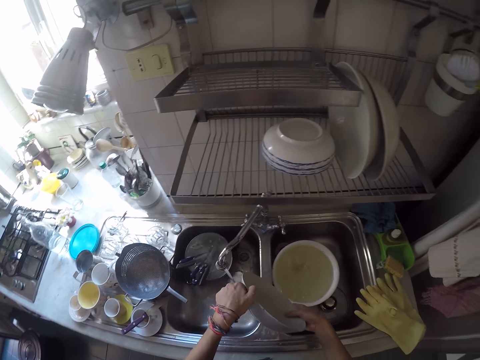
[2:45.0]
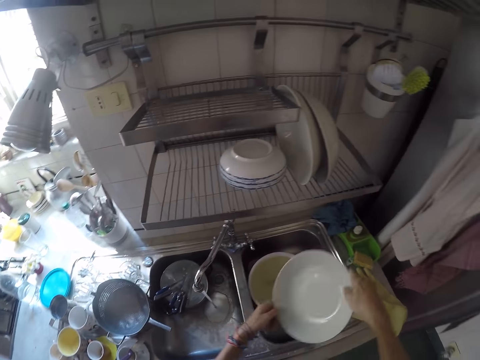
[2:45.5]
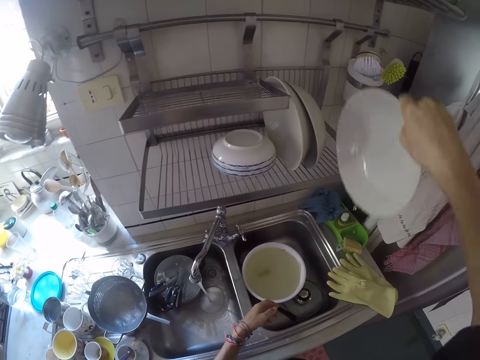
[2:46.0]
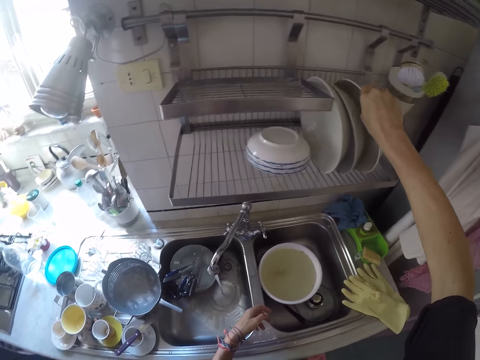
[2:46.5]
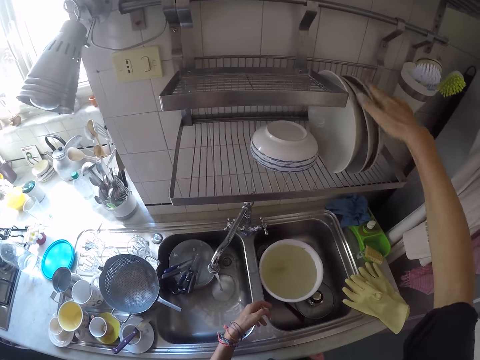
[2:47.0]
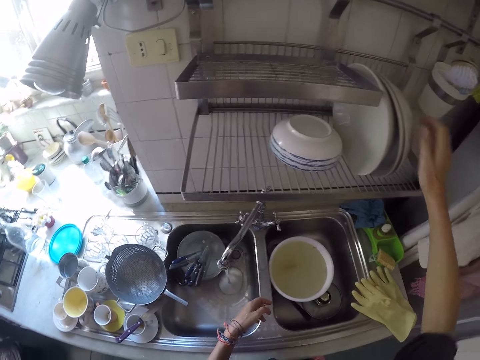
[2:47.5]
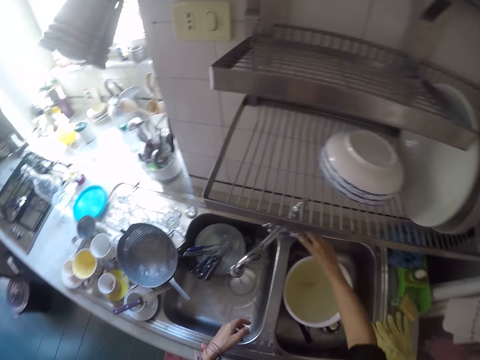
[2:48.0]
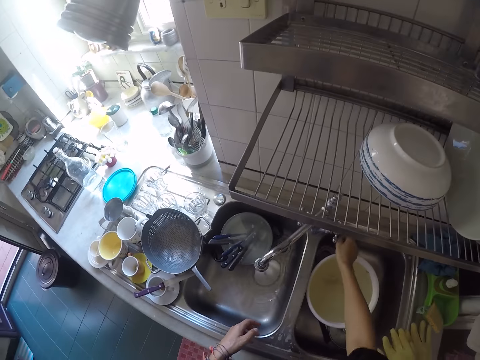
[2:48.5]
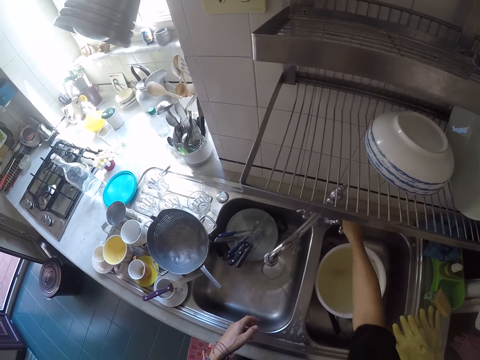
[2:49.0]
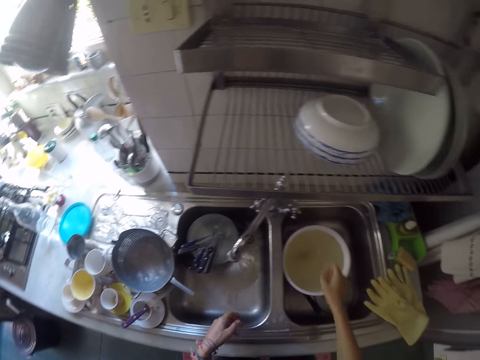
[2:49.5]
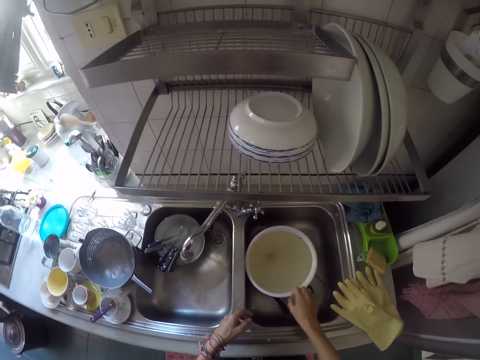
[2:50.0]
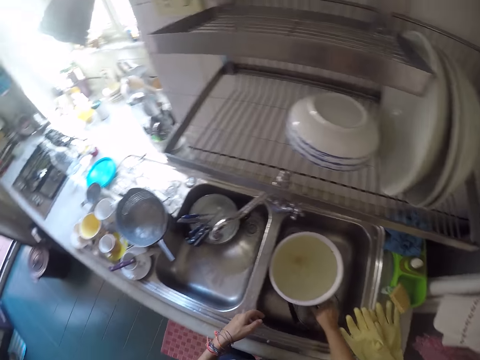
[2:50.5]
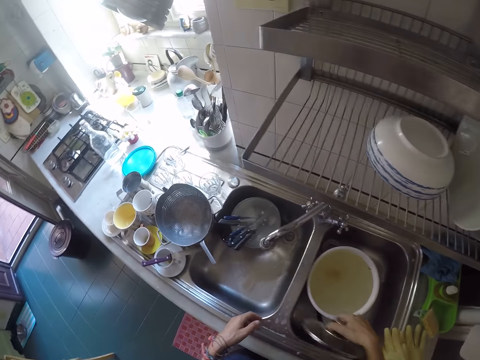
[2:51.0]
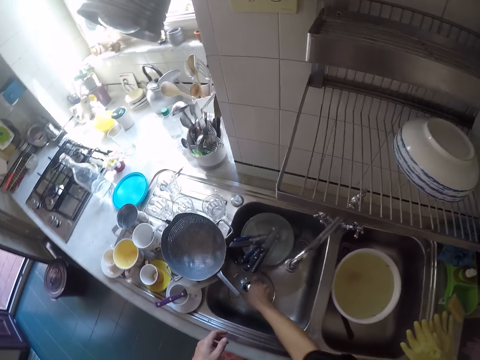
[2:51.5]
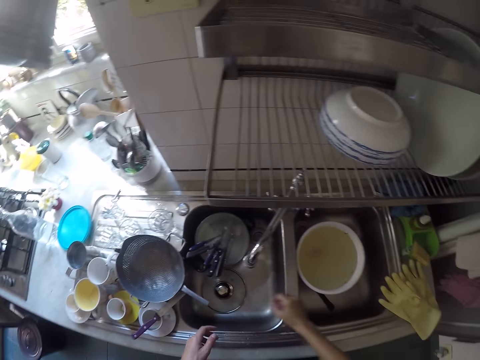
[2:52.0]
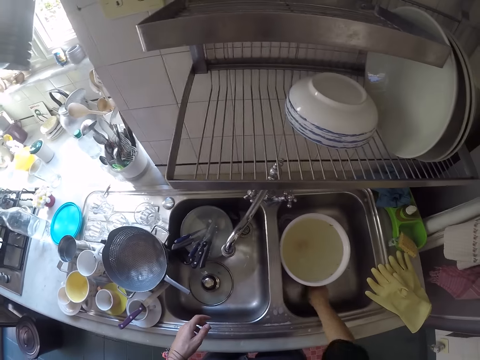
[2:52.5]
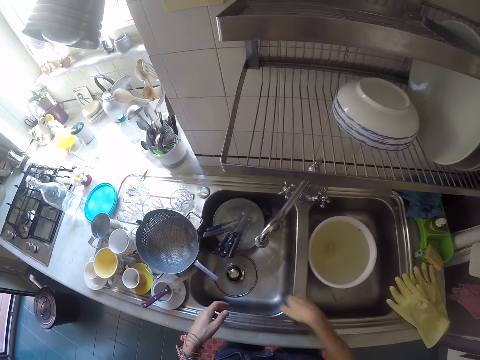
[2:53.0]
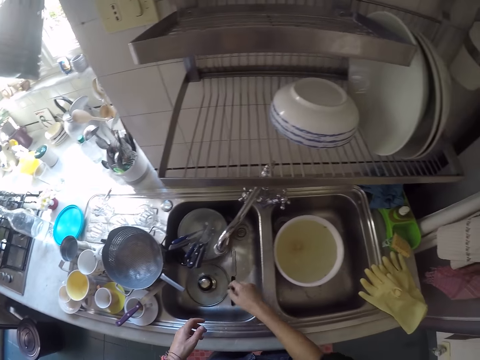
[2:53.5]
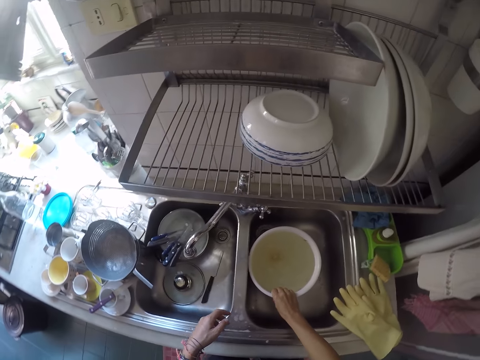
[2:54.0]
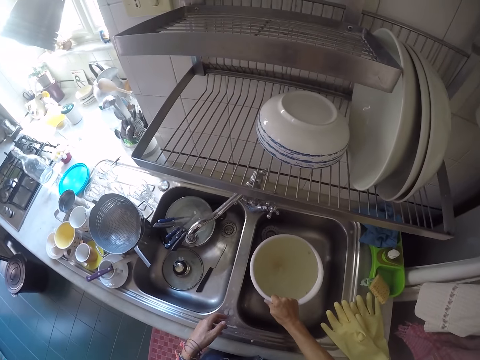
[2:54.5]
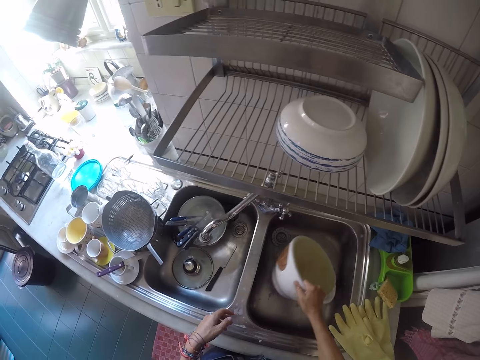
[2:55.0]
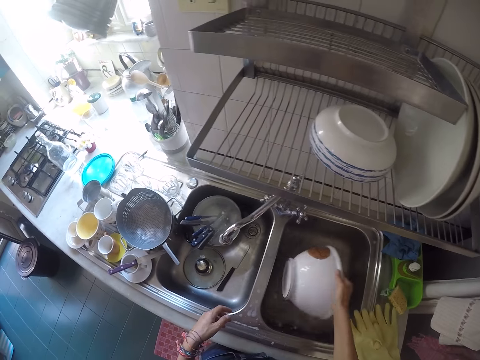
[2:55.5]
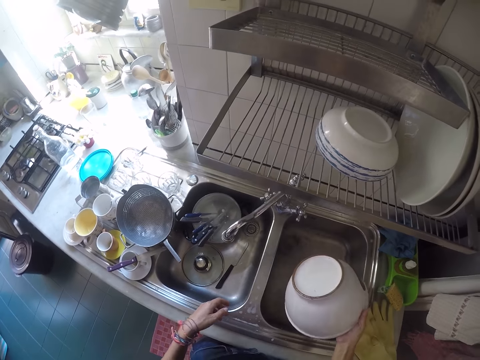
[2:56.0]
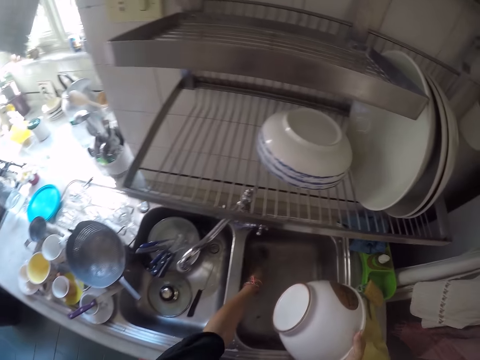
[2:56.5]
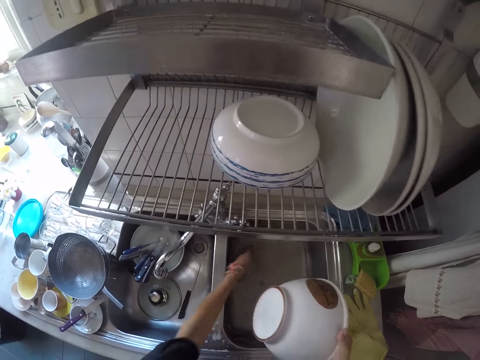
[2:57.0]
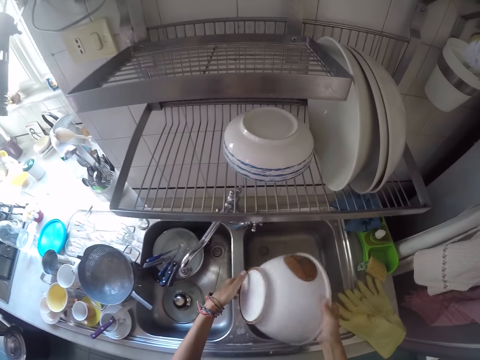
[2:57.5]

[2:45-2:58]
The camera wearer places the plate on the plate rack. He closes the tap with his right hand. He picks a cookware lid. He moves the pot lid from one part of the kitchen sink to another. He puts the lid on the sink. He picks a knife. He moves a spoon from one part of the kitchen sink to another. He puts the knife on the sink. He picks a bowl from the kitchen sink with his right hand. He pours water in the bowl into the kitchen sink.

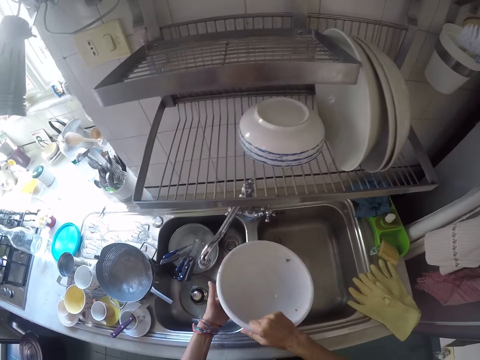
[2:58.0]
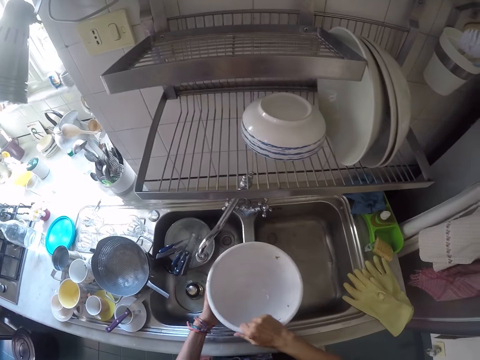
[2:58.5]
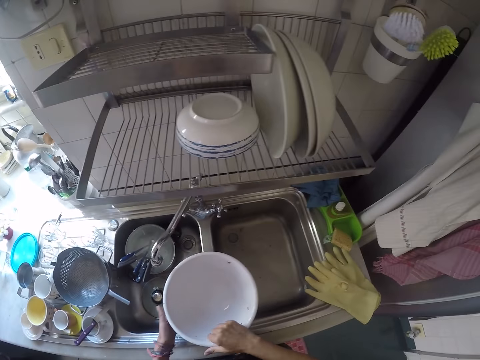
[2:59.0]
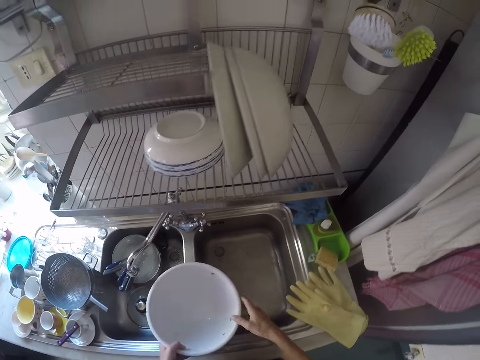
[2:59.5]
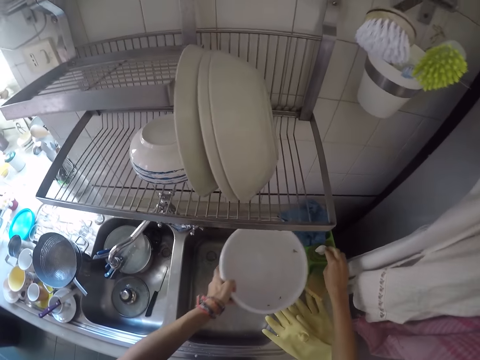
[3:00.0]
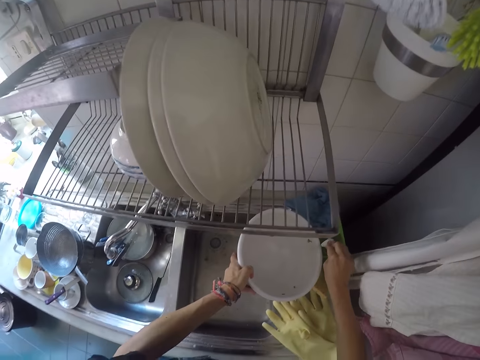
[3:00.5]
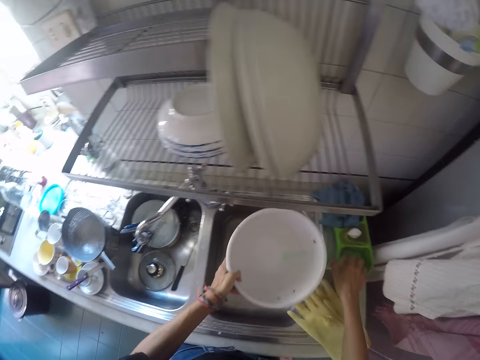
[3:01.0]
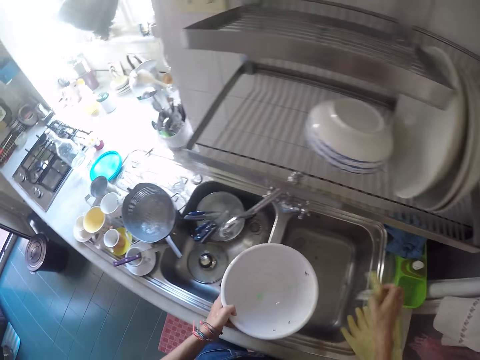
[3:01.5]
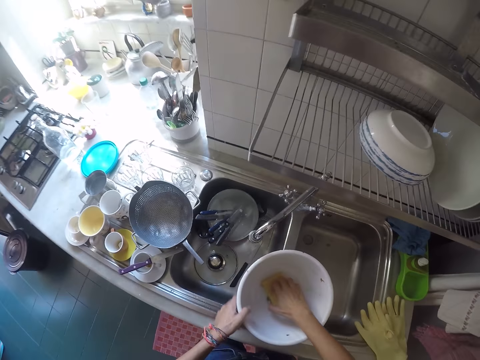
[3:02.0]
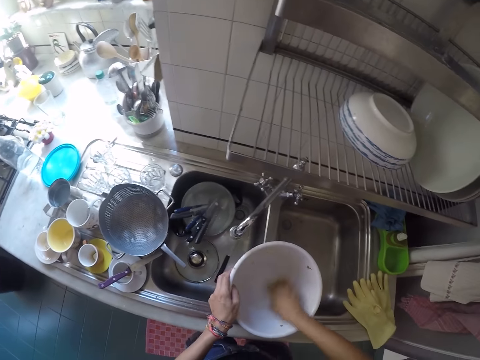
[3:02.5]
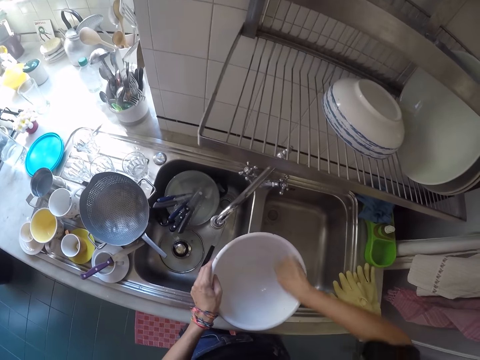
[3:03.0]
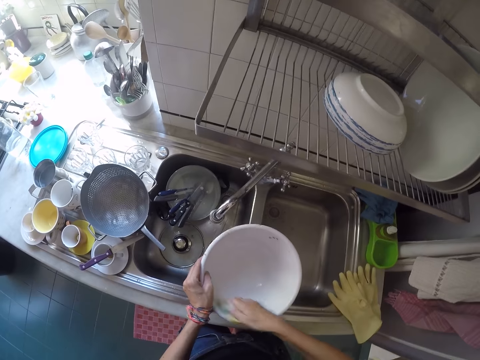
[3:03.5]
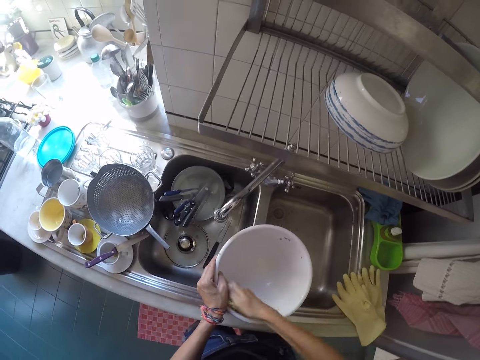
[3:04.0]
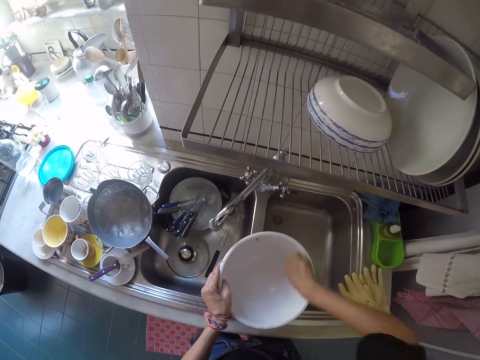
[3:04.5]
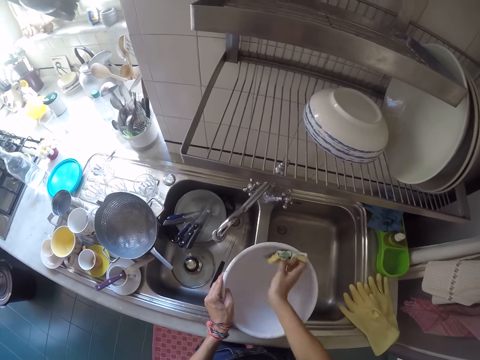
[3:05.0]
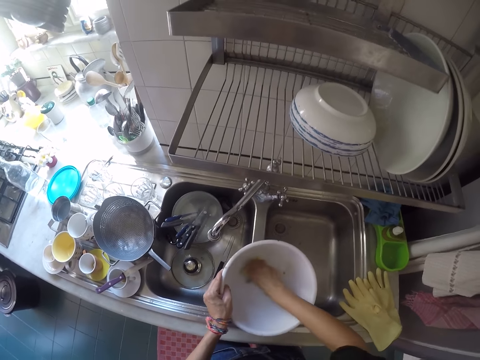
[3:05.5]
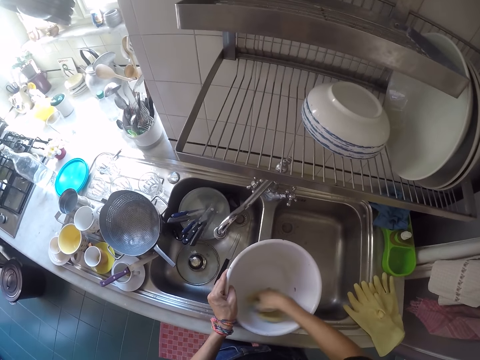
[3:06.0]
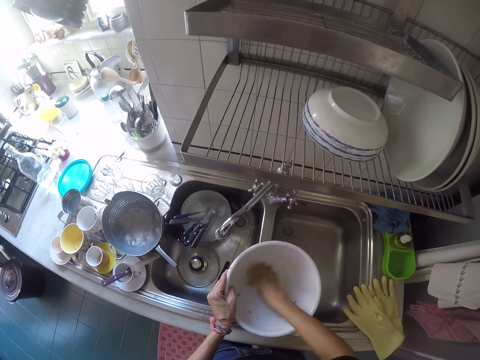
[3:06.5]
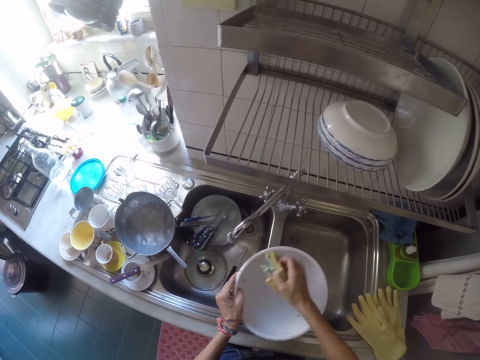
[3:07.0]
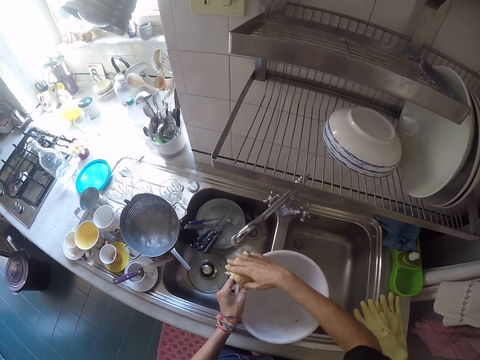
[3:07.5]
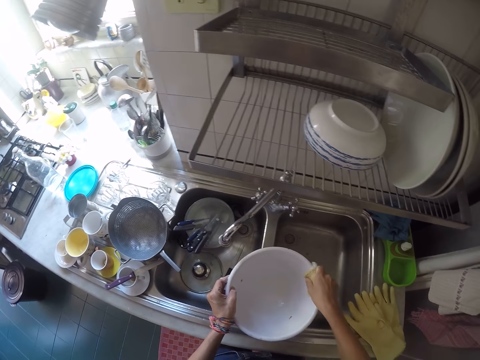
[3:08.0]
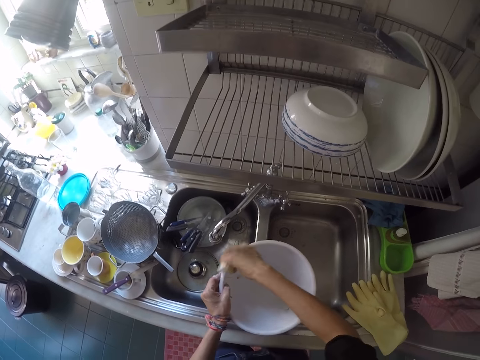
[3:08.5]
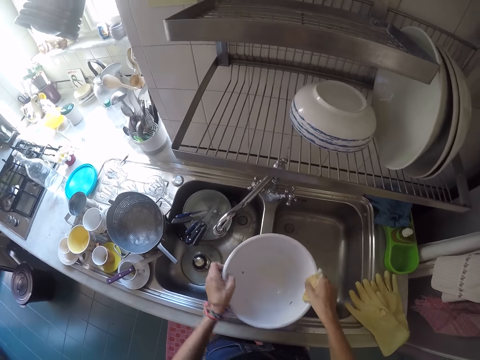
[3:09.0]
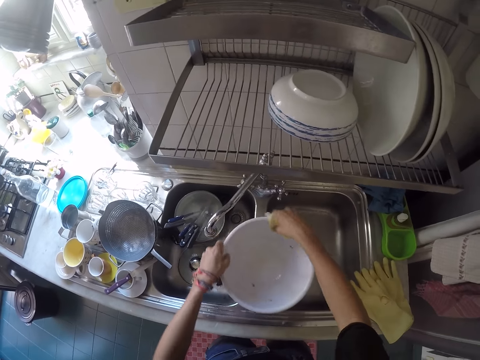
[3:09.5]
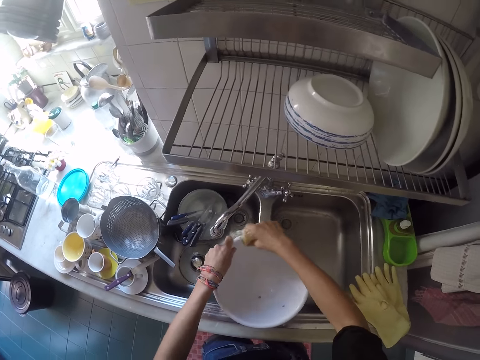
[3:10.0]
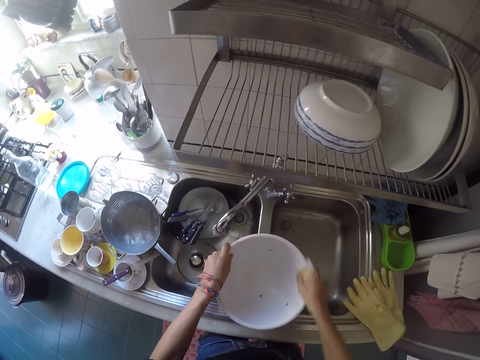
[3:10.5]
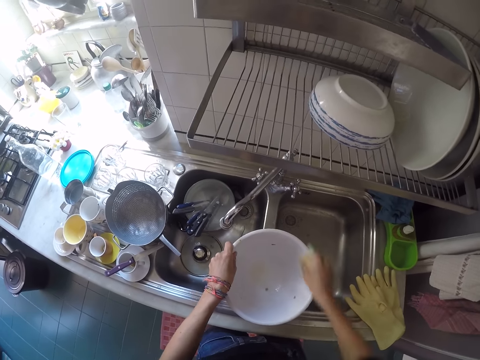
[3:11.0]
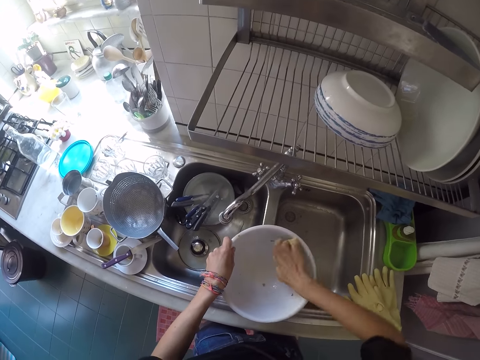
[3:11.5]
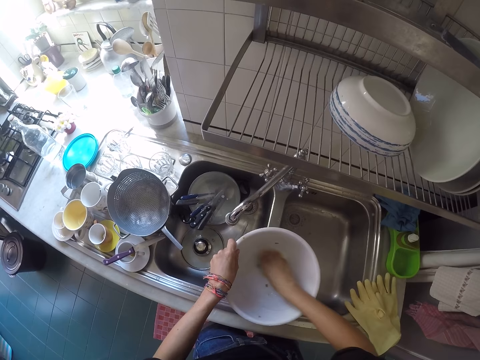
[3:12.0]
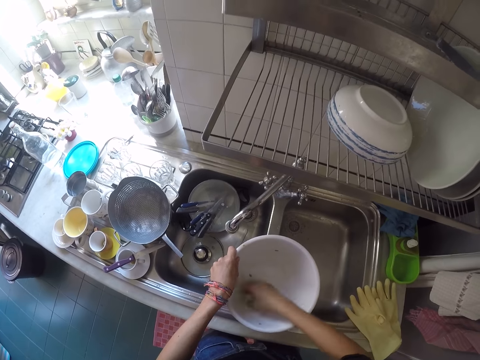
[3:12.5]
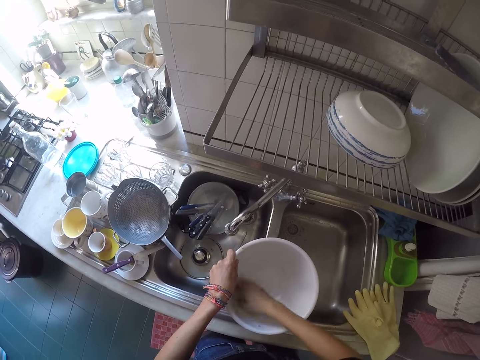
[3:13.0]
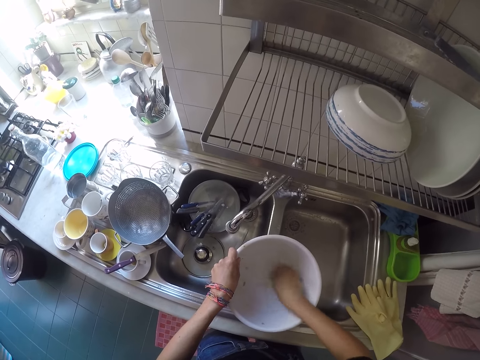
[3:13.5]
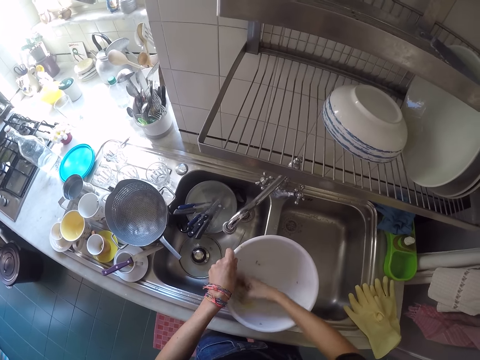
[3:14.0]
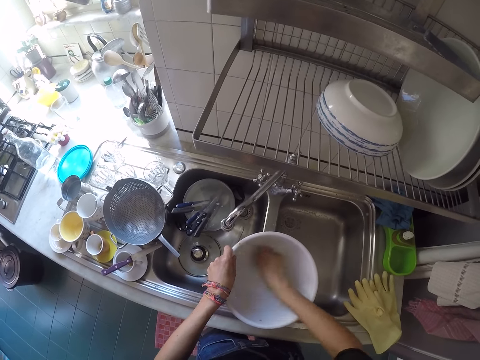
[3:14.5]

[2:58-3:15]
The camera wearer places the bowl on the kitchen sink. They apply some soap into the bowl. They pick the sponge from the sponge case. They wash the bowl with the sponge.
